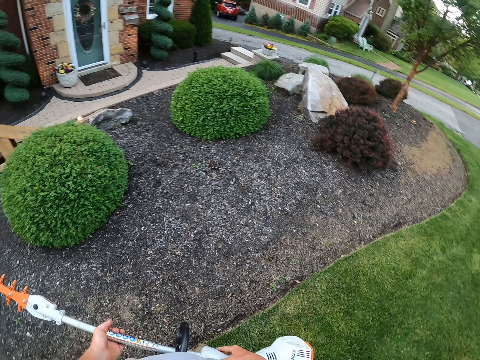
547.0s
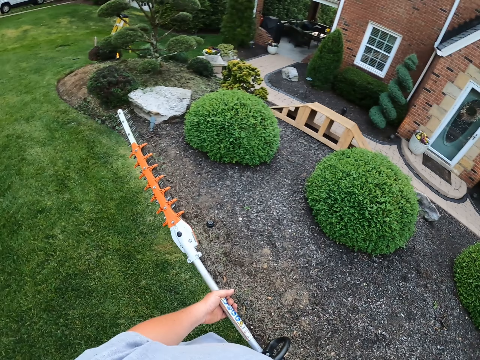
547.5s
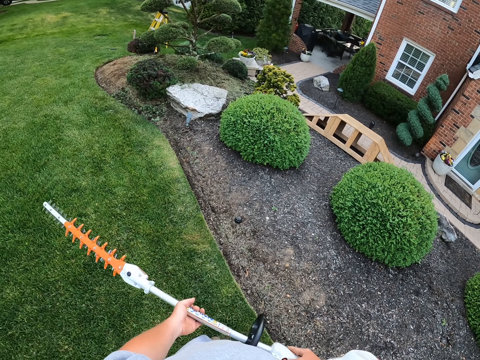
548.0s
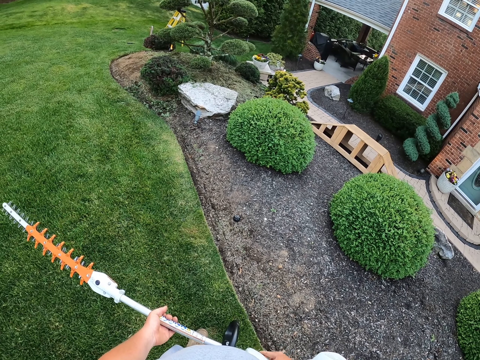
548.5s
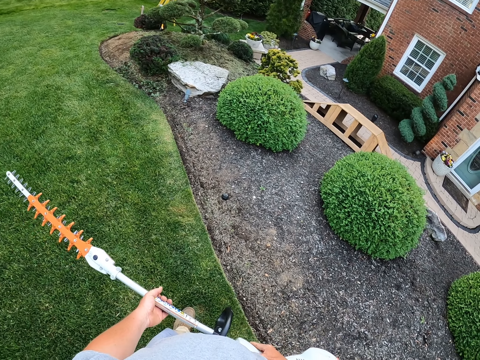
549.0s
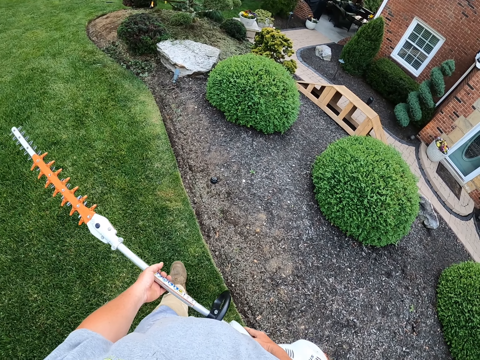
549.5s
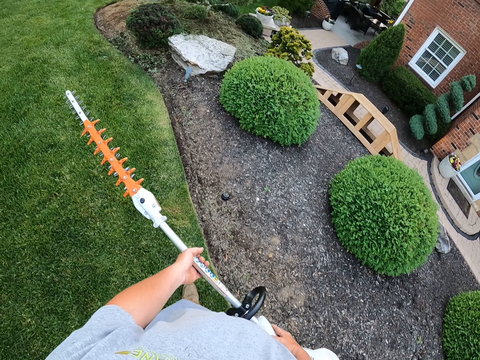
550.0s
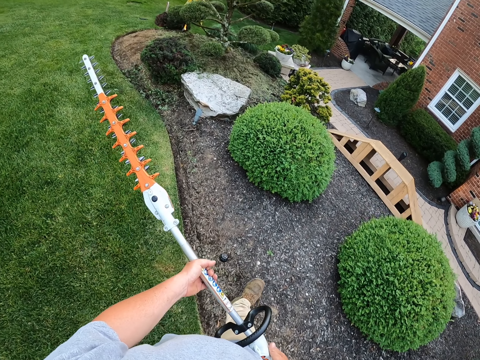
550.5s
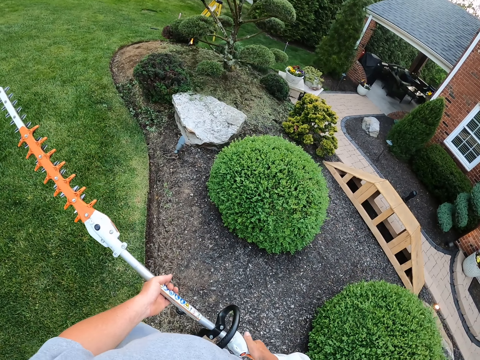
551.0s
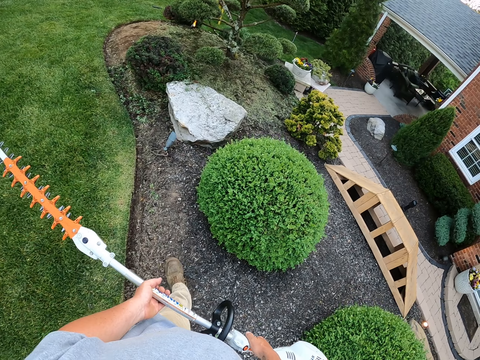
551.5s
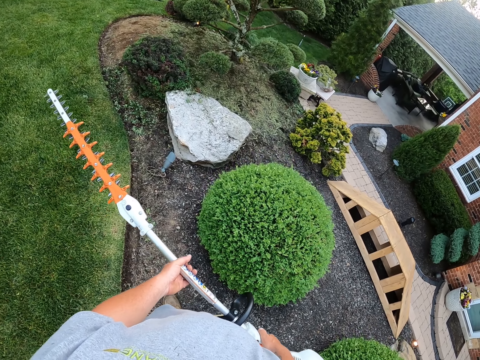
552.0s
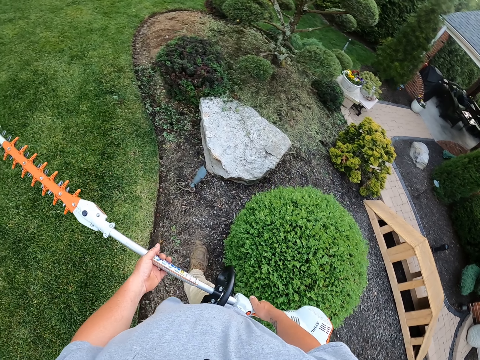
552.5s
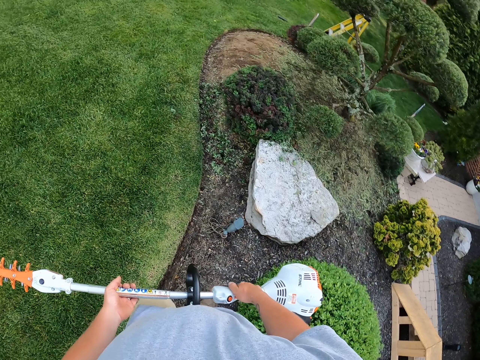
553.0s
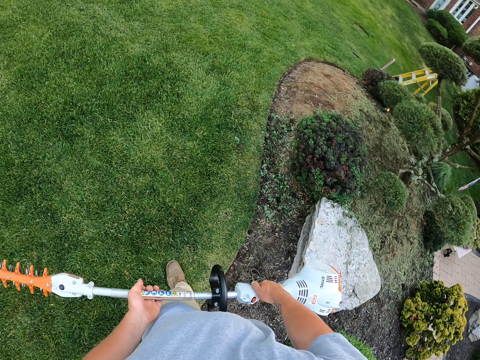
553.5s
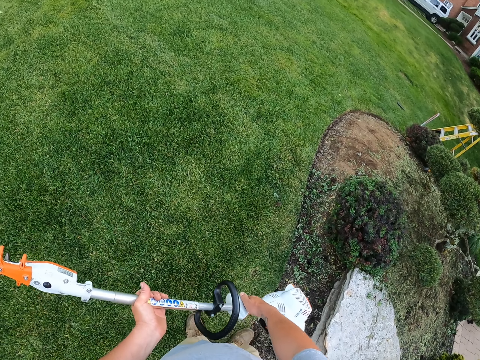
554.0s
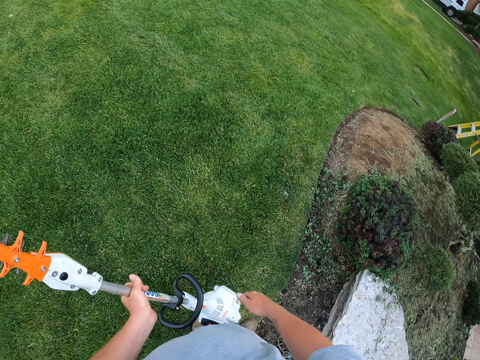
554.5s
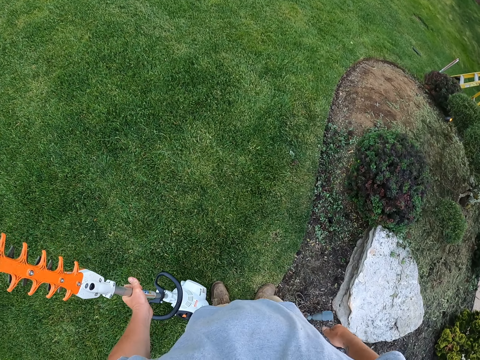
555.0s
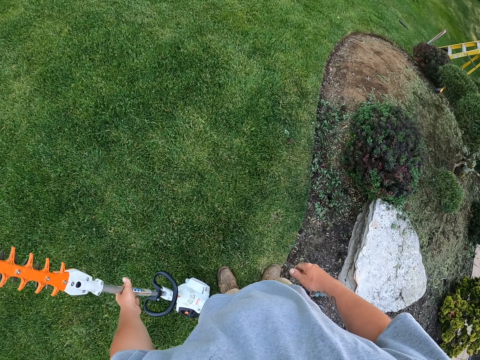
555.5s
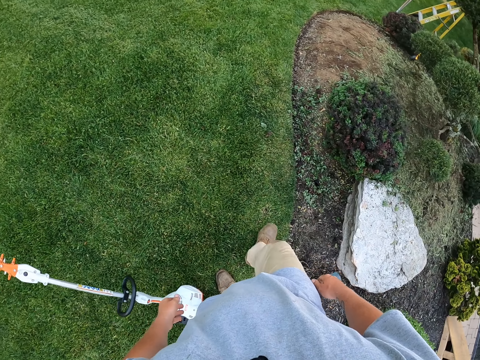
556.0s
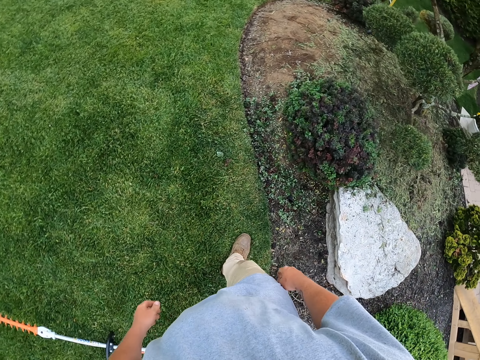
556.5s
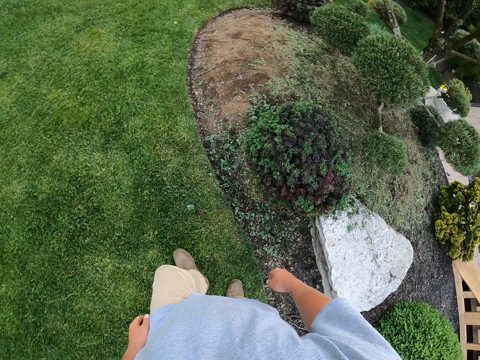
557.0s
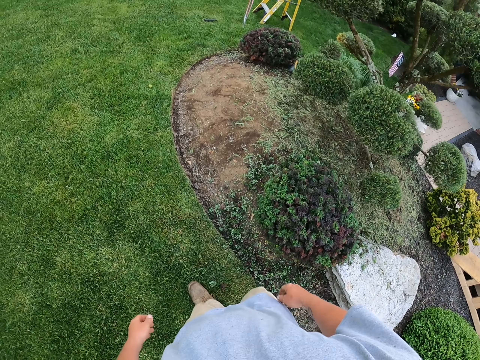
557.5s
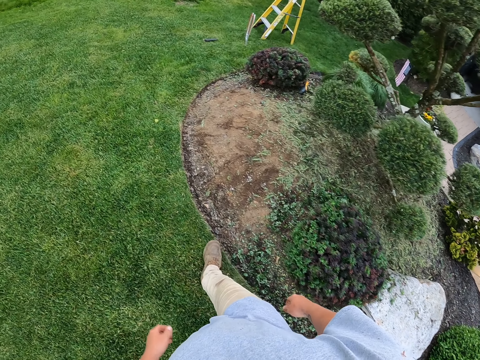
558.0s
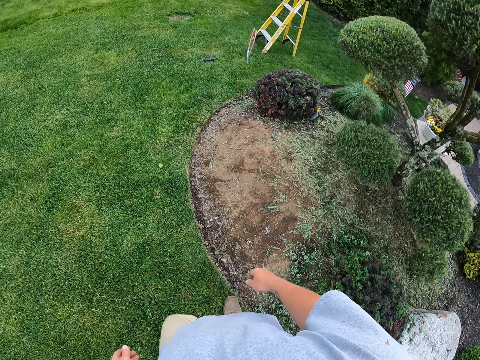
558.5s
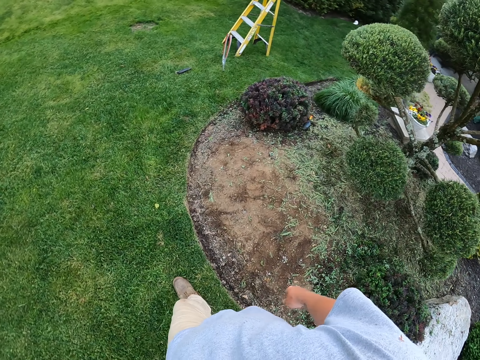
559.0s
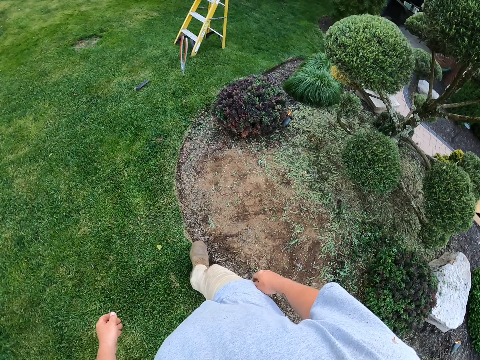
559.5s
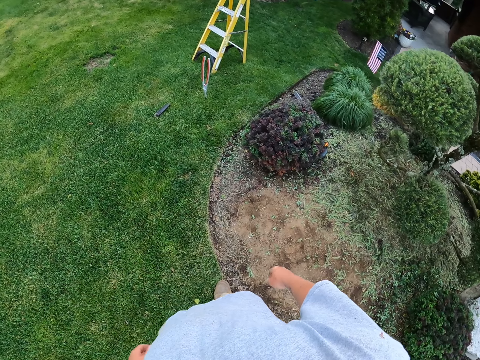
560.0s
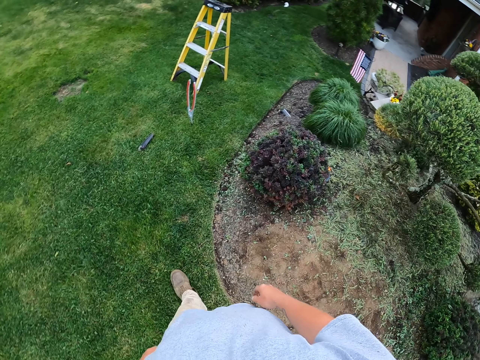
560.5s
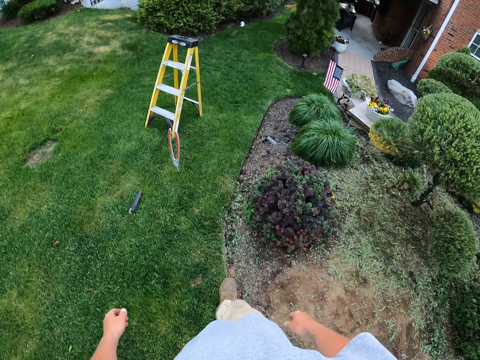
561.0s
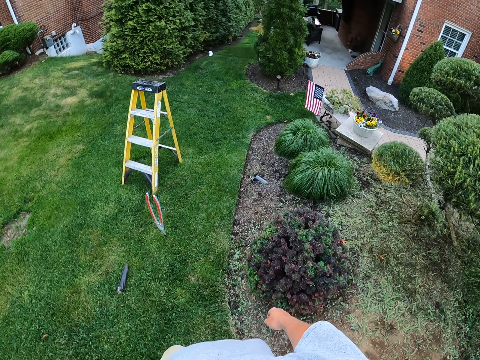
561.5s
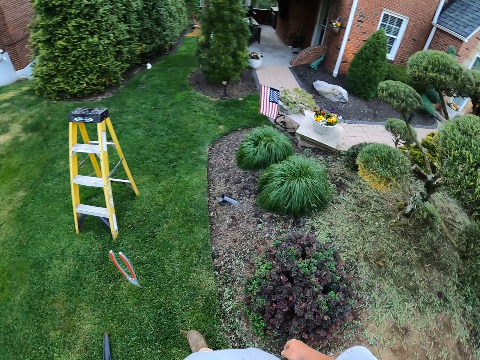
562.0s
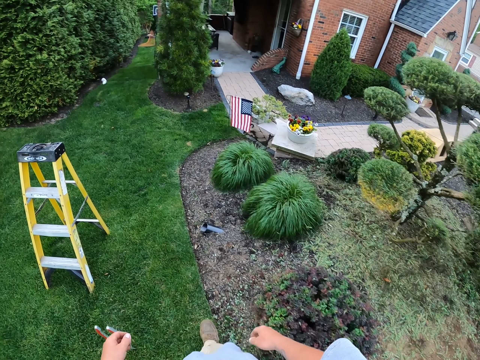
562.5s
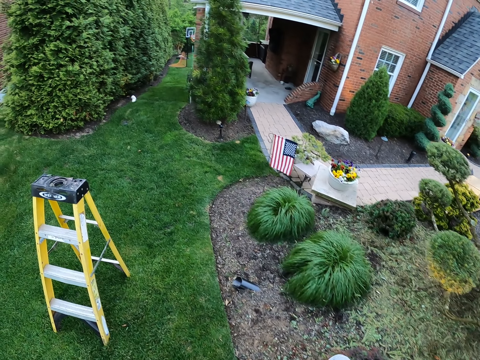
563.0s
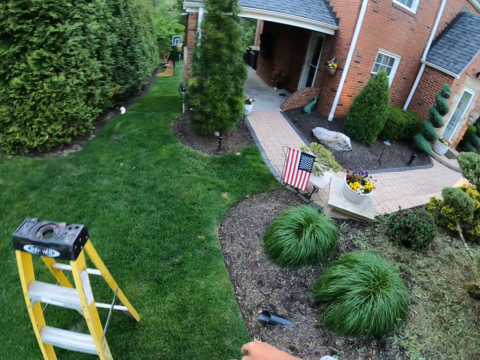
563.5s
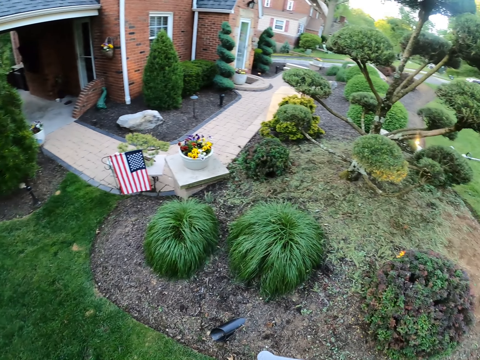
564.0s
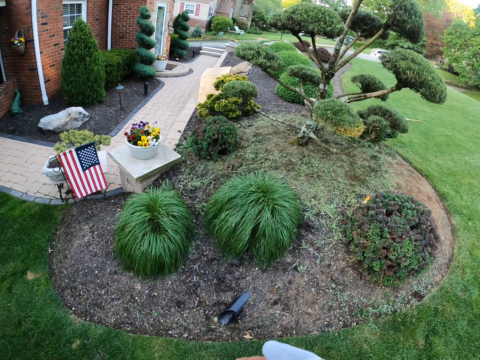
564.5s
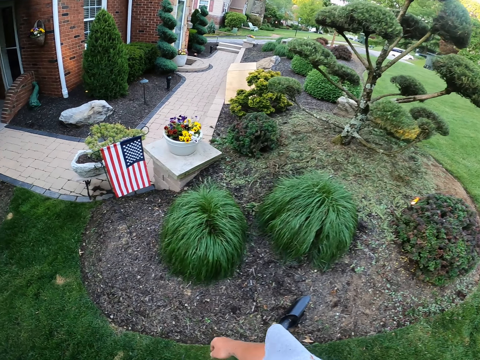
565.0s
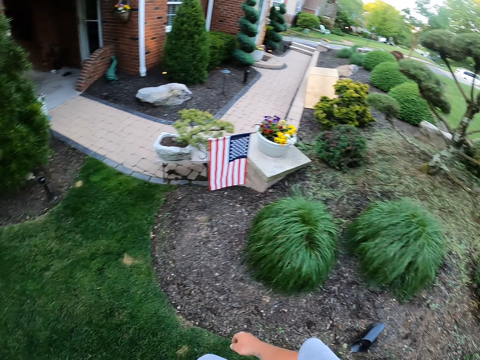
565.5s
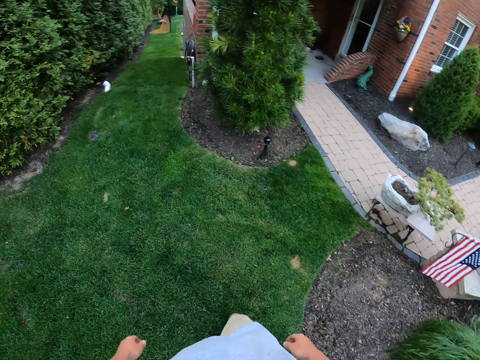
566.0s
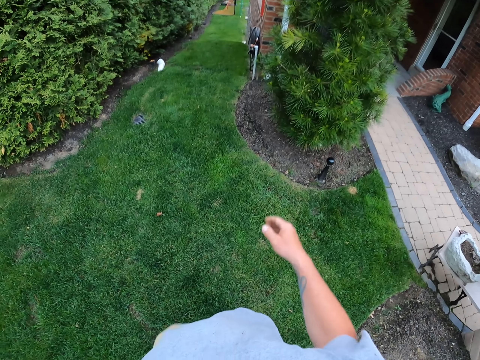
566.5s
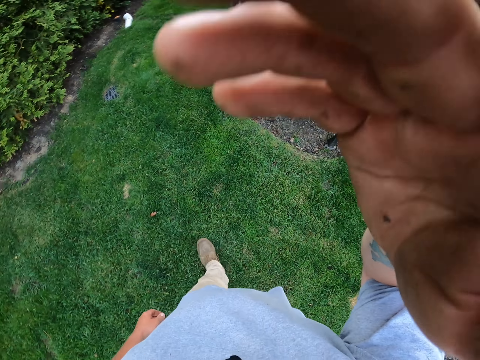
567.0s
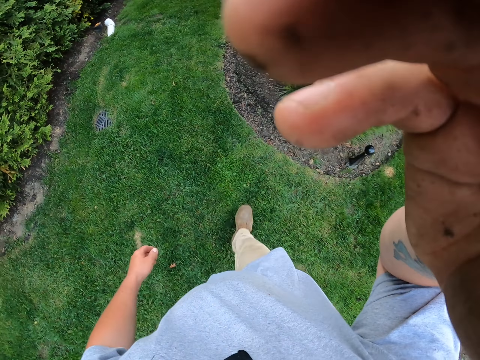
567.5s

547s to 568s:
The camera wearer walks around. They put the leaves cutting machine on the grass. They walk in the garden. They stretch their hand.
